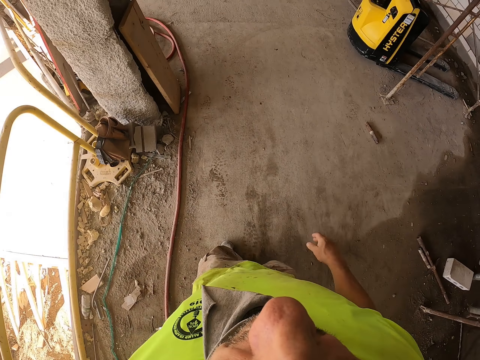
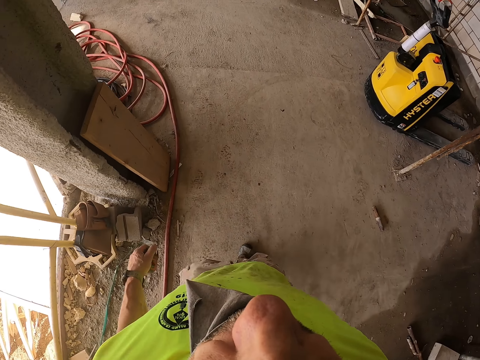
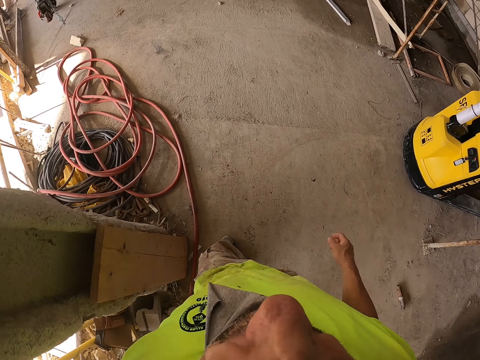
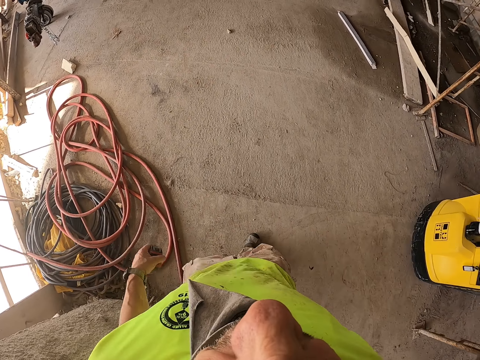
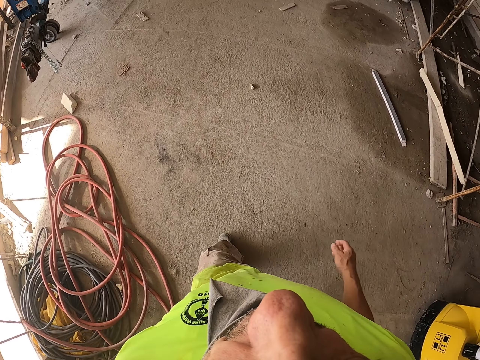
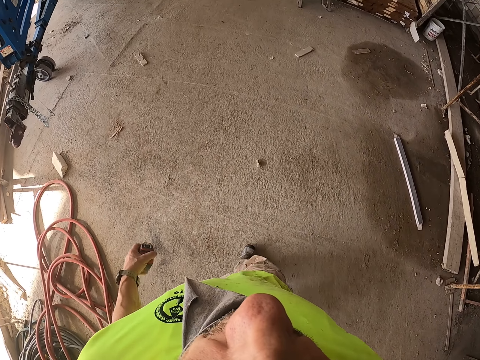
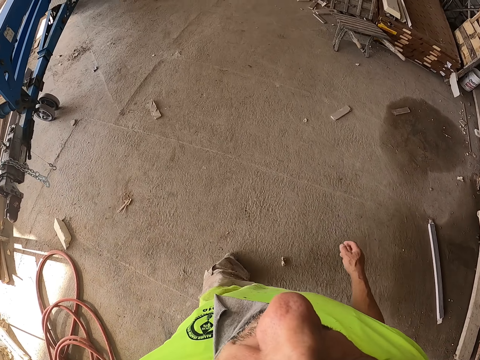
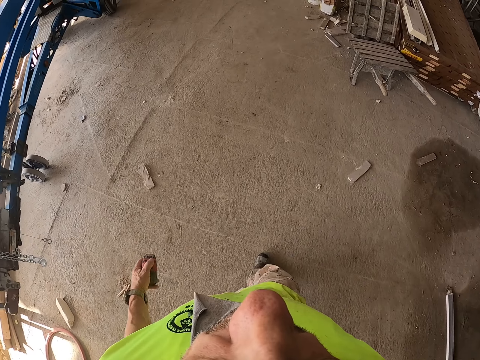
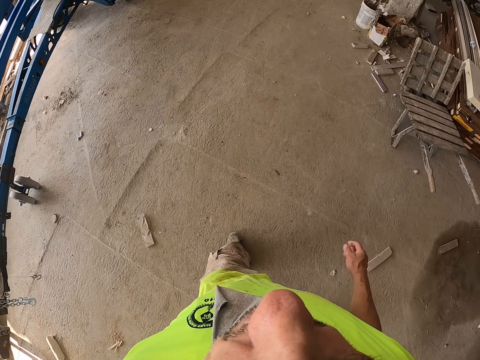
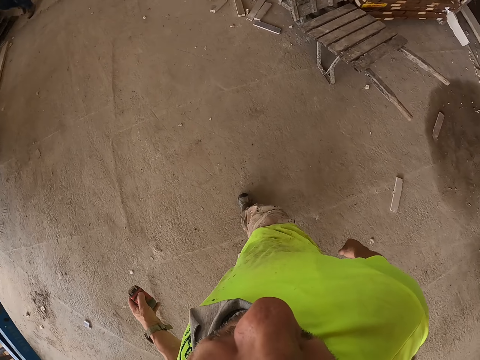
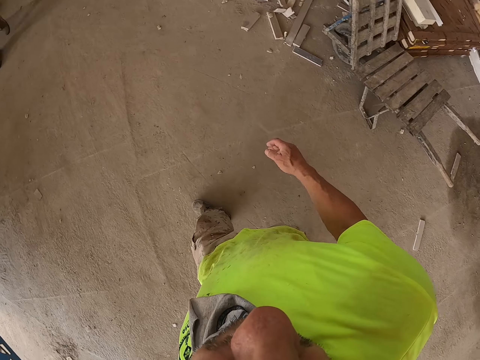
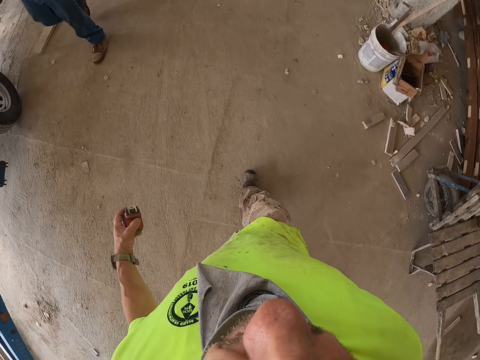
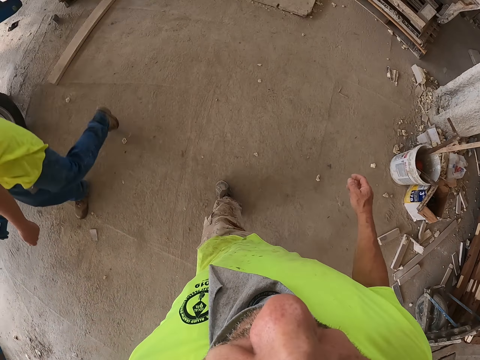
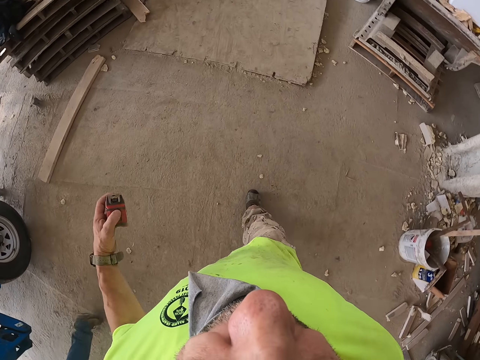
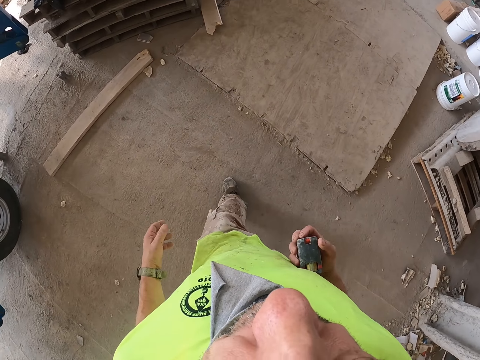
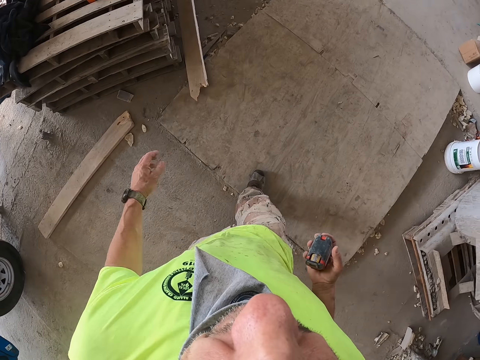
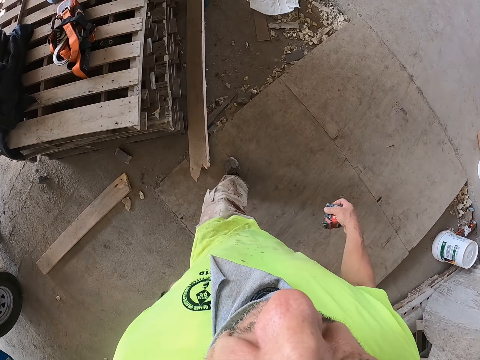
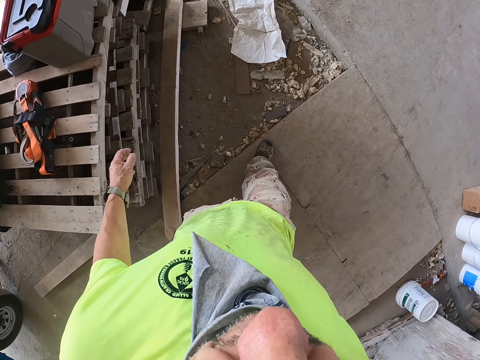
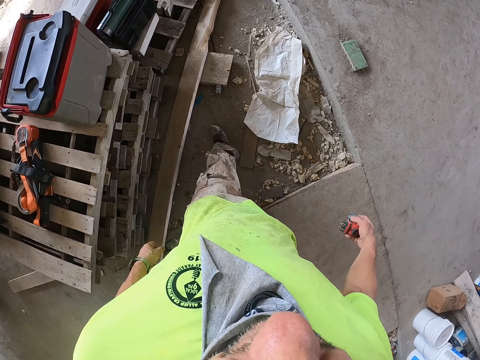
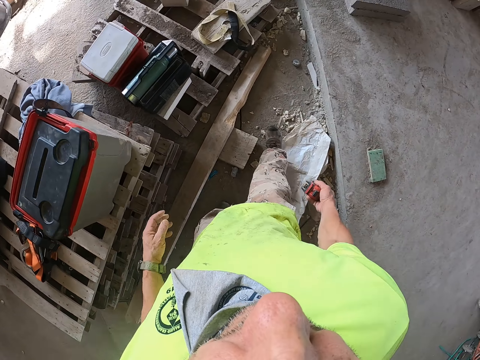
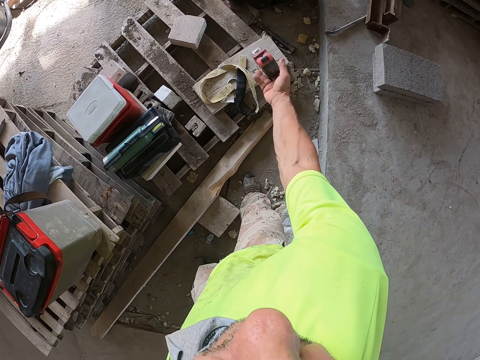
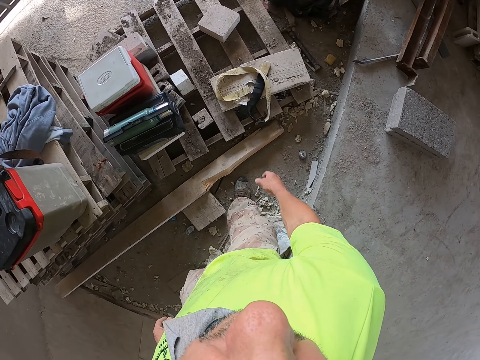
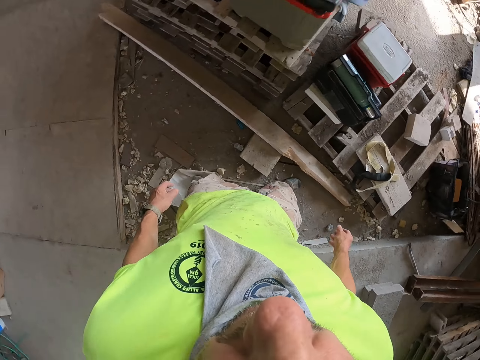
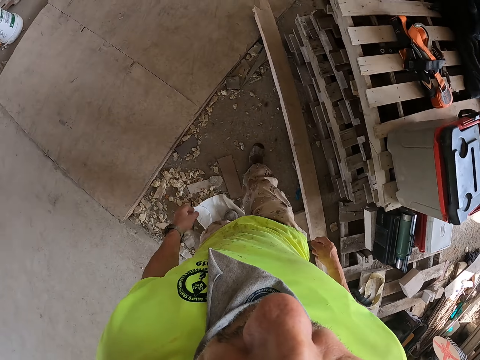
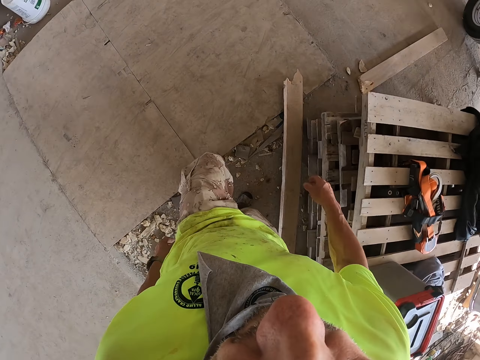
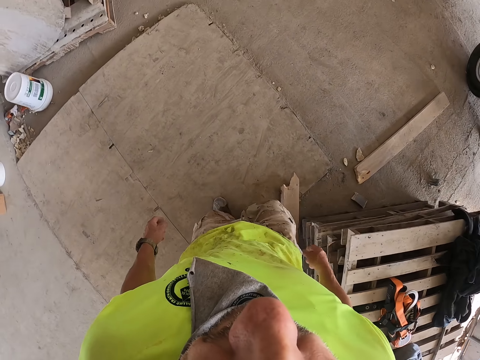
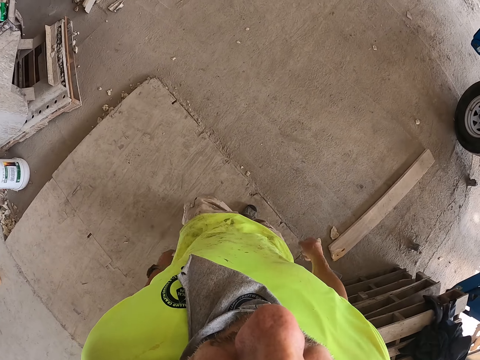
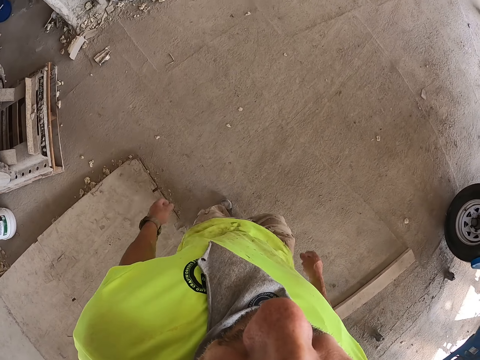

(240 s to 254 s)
The camera wearer walks around the construction site. They place the tape measure on the other hand. They walk around the construction site. They throw the tape measure on the wood. They walk around the construction site.

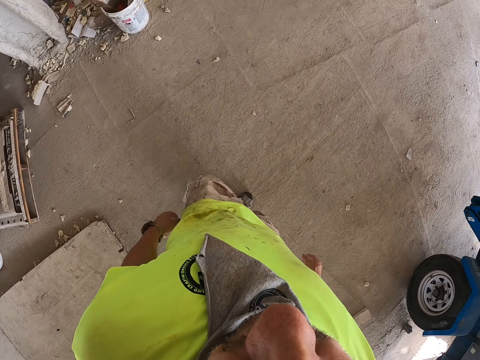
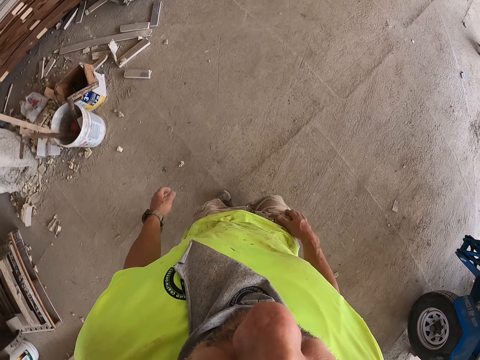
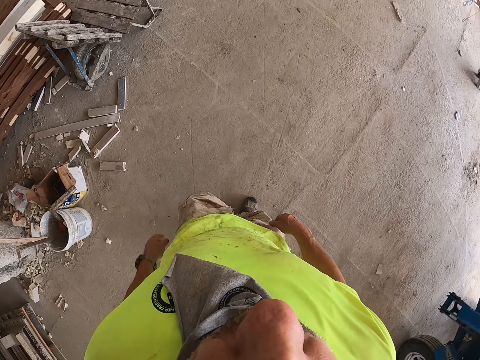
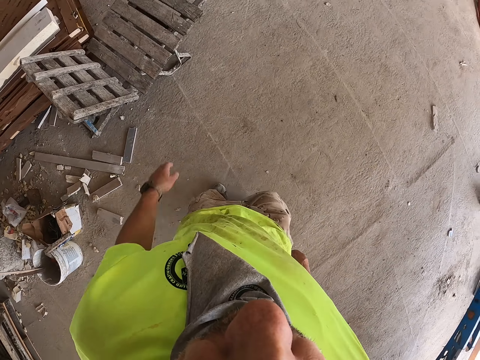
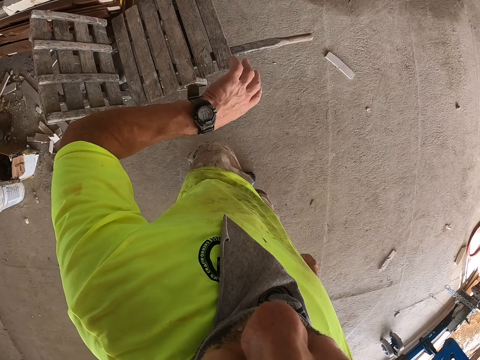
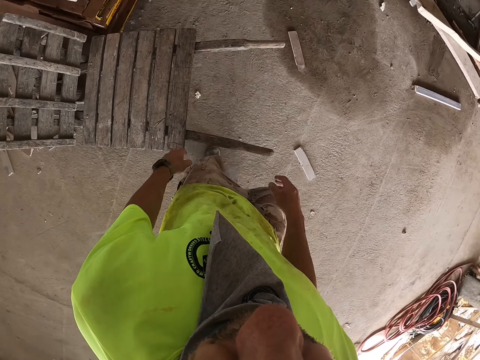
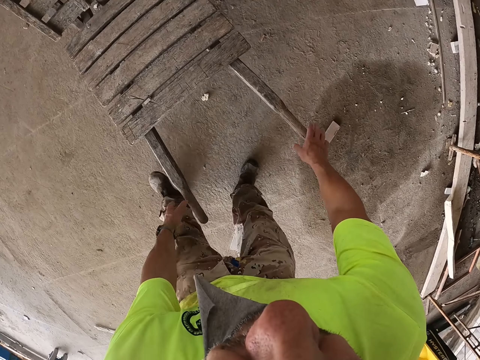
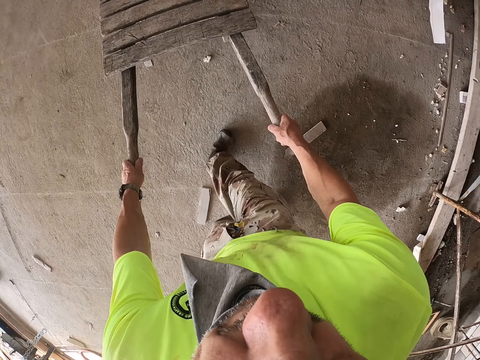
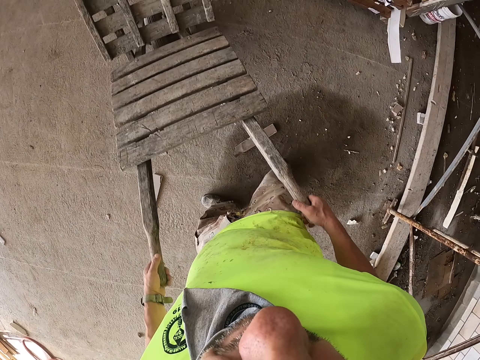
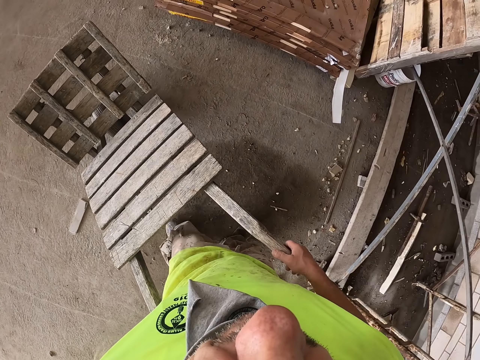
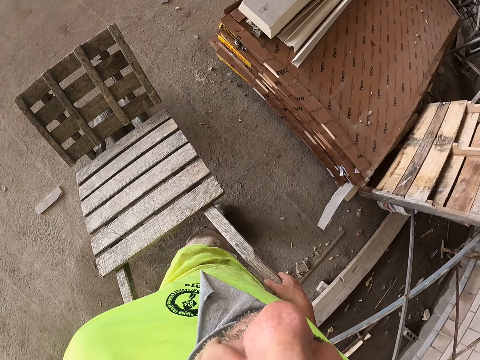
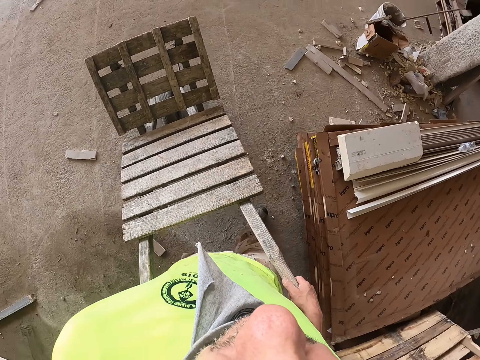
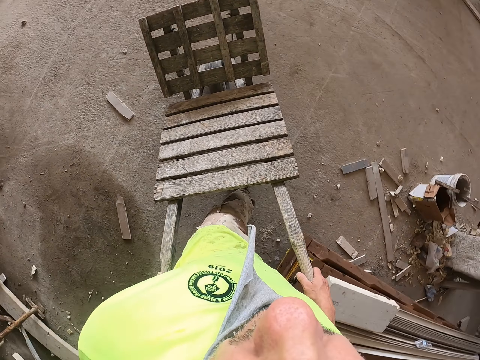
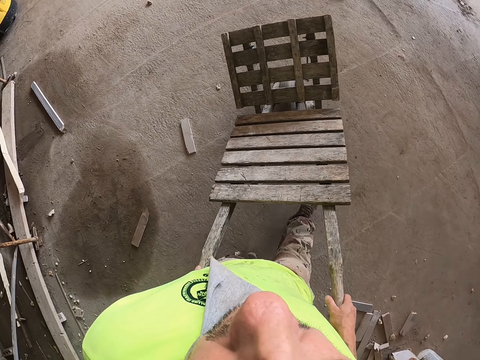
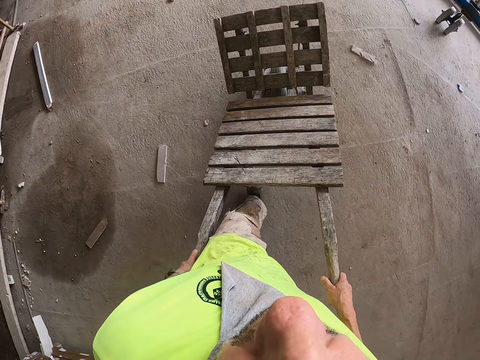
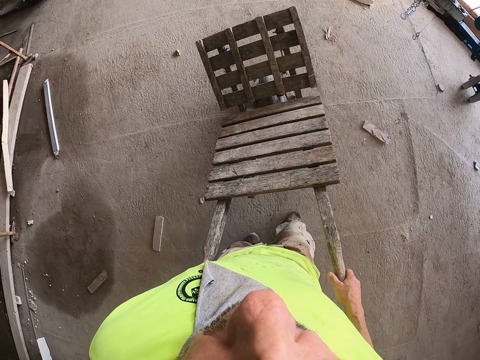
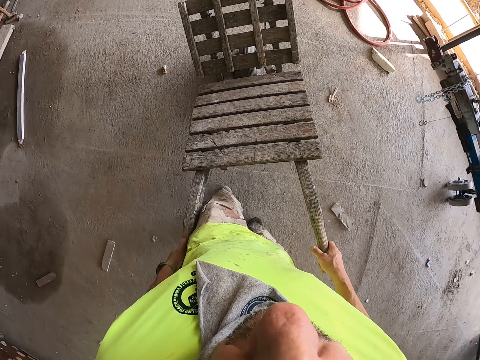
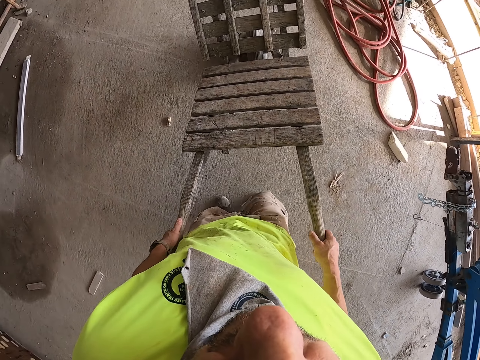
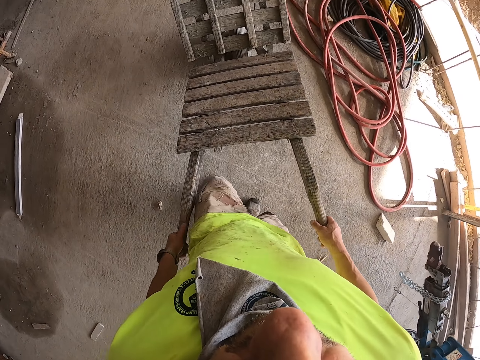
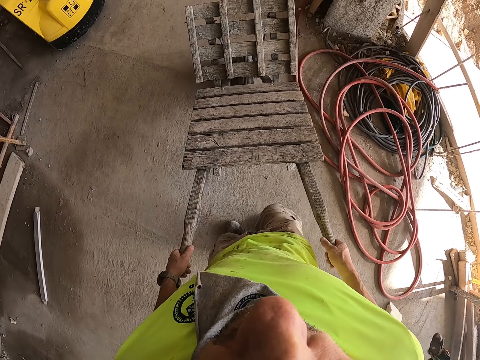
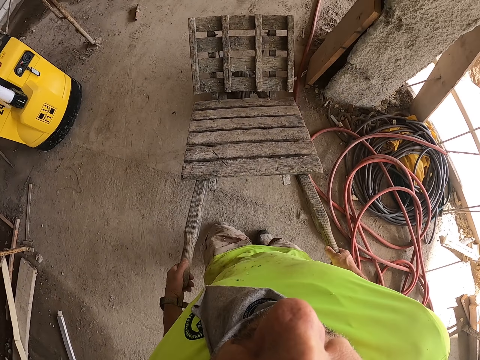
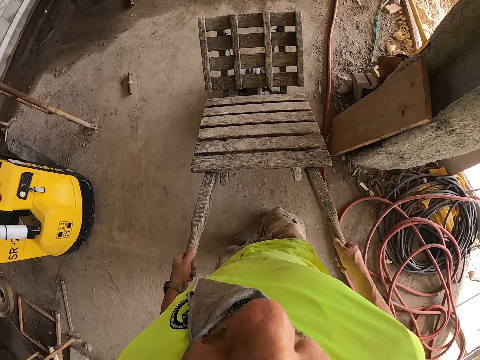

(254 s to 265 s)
The camera wearer looks at a watch. They pull a wheelbarrow. They drive a trolley around the construction site. They push the wheelbarrow.

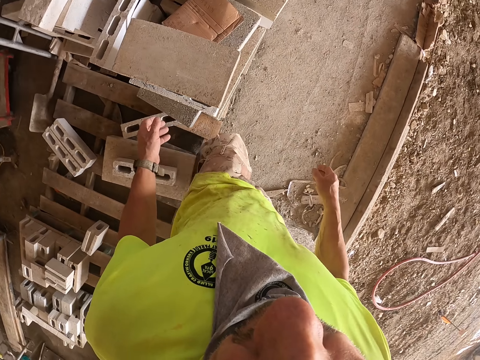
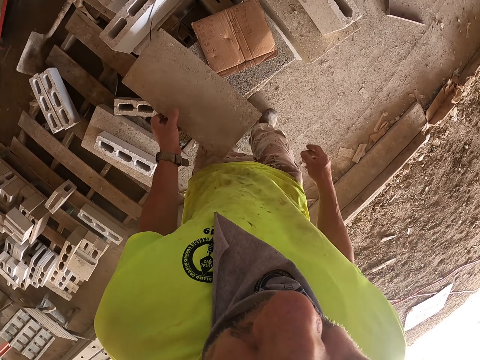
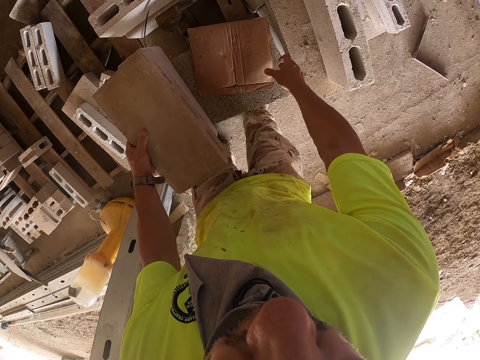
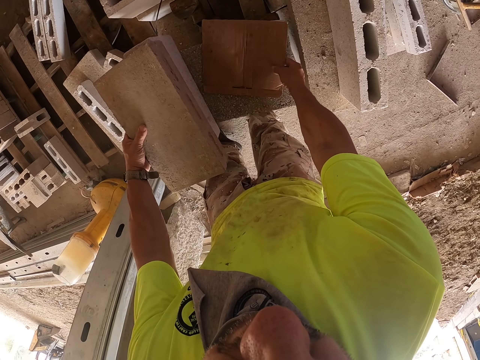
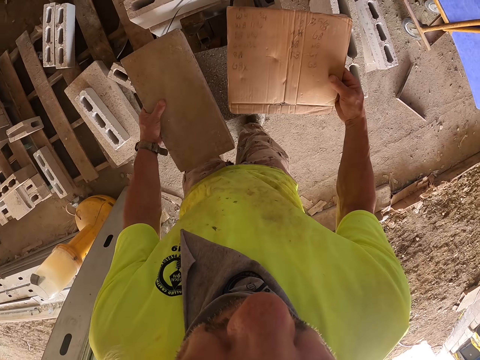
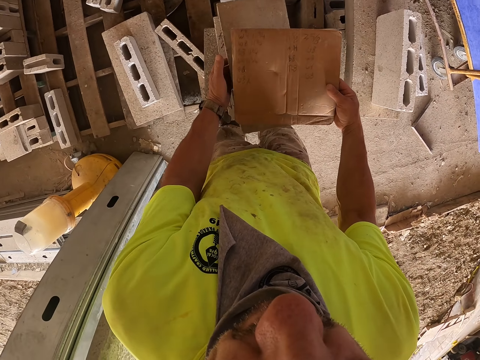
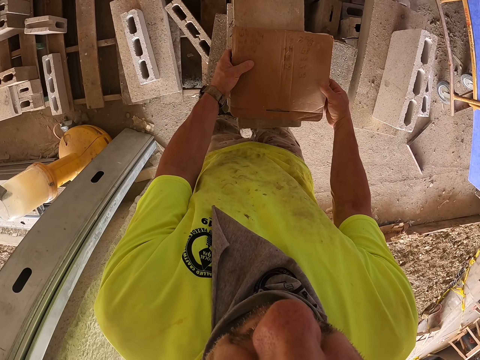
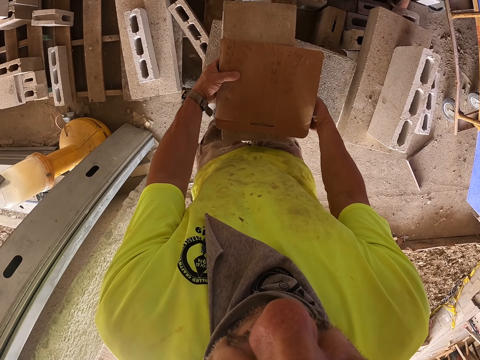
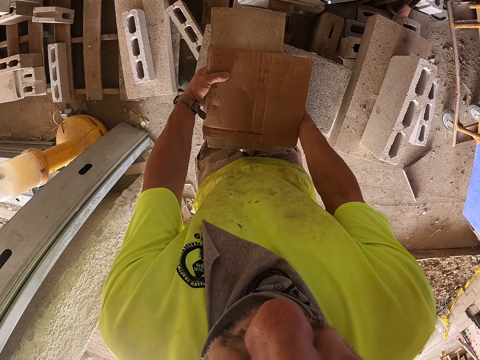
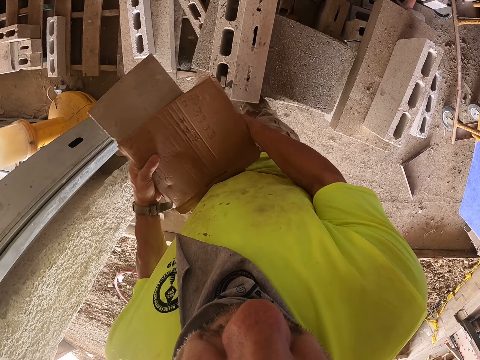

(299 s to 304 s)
The camera wearer touches a brick with a hand. They pick paper from the brick, place the paper on the brick, and lift the brick with hands.
